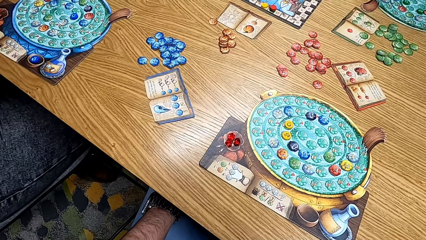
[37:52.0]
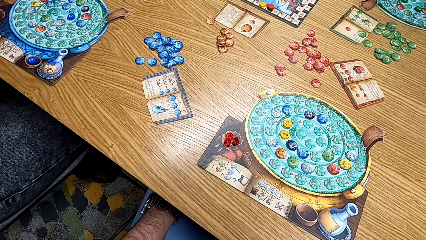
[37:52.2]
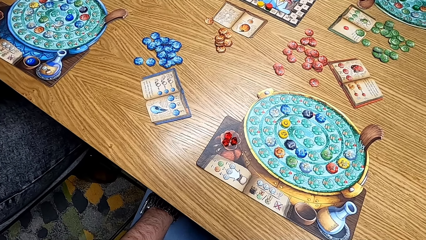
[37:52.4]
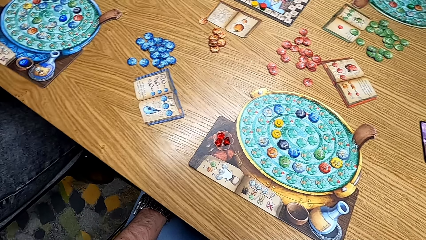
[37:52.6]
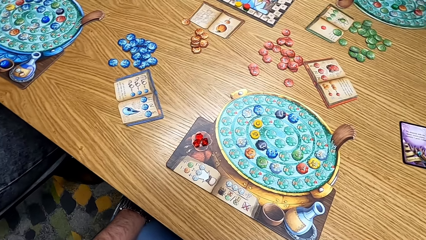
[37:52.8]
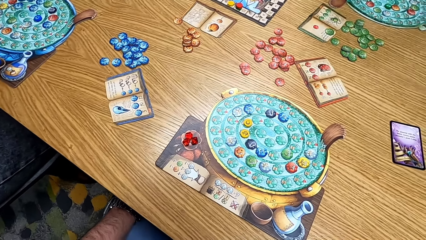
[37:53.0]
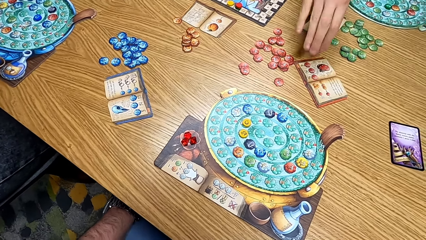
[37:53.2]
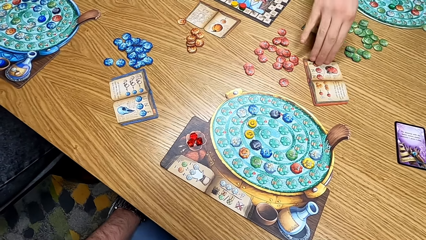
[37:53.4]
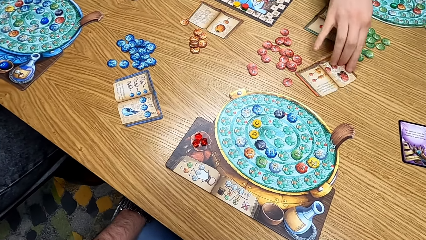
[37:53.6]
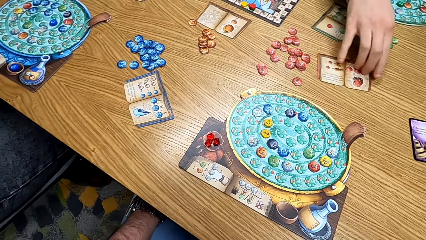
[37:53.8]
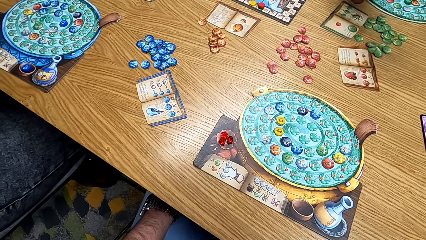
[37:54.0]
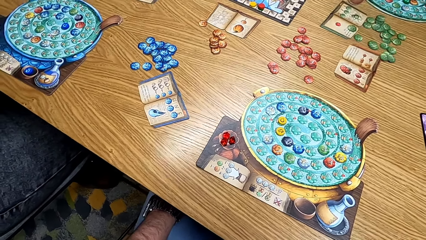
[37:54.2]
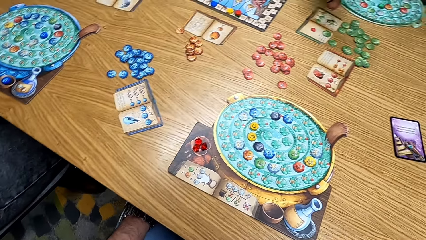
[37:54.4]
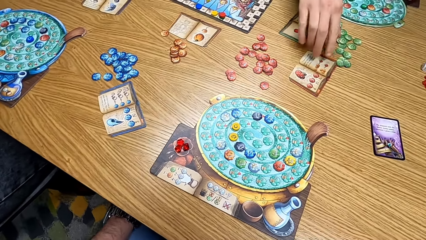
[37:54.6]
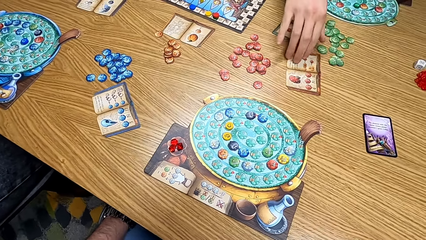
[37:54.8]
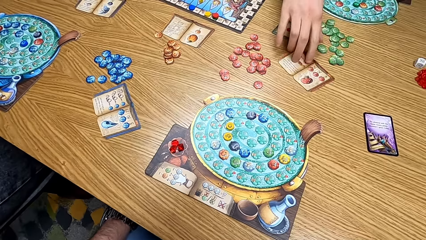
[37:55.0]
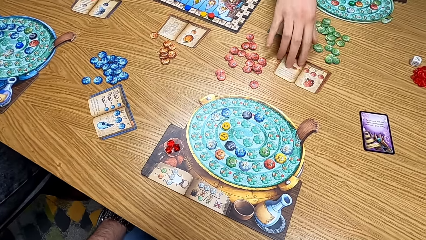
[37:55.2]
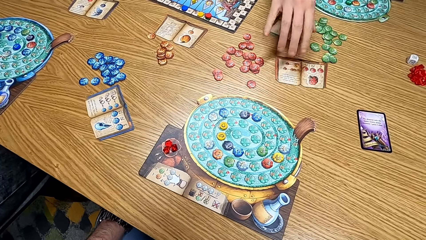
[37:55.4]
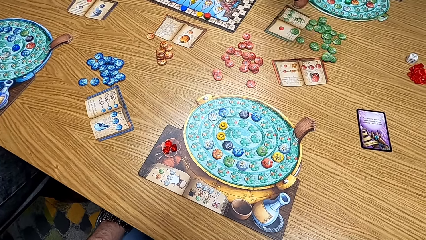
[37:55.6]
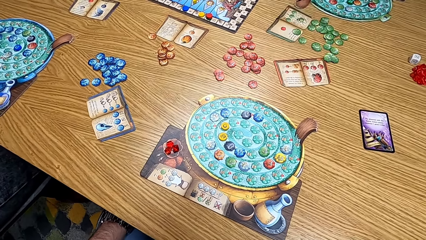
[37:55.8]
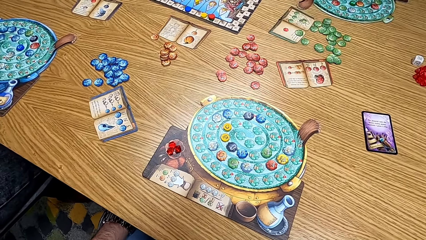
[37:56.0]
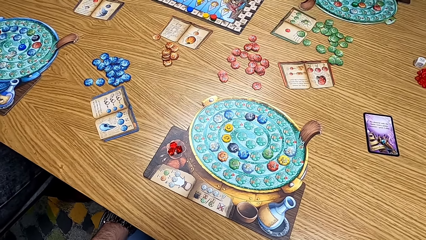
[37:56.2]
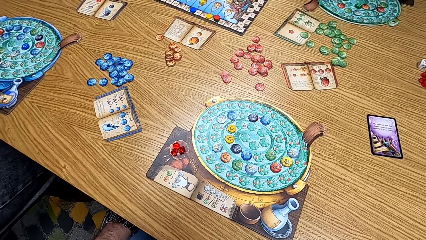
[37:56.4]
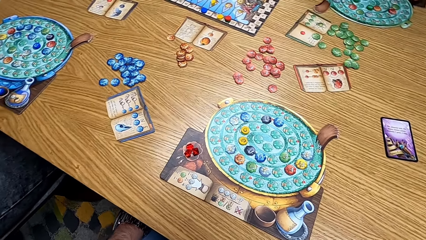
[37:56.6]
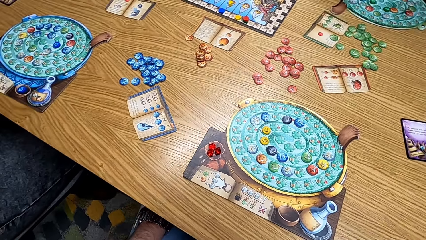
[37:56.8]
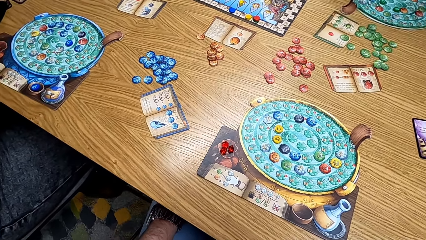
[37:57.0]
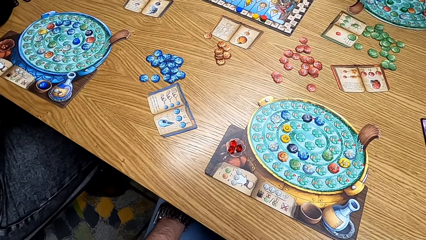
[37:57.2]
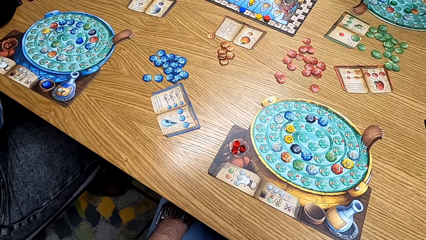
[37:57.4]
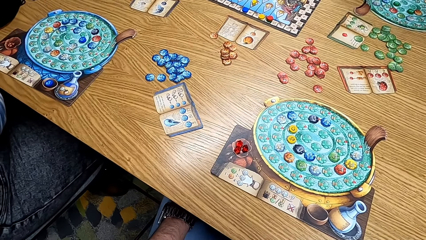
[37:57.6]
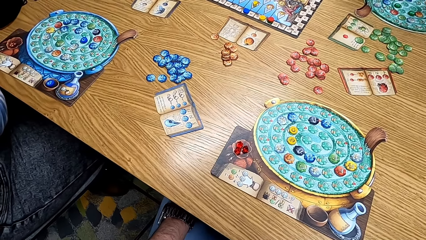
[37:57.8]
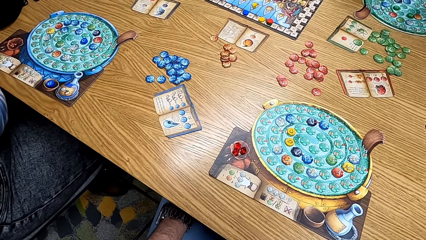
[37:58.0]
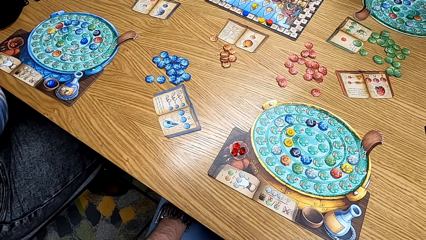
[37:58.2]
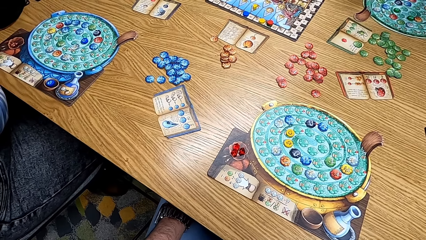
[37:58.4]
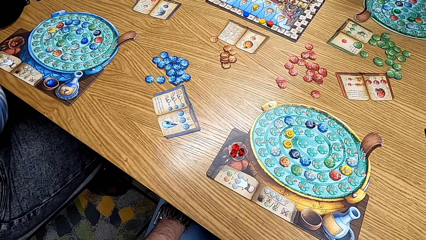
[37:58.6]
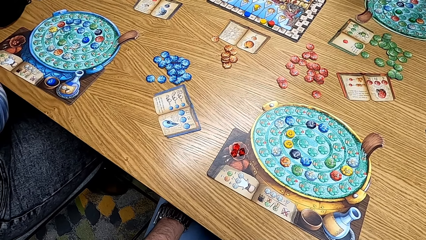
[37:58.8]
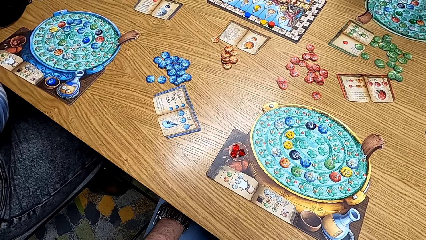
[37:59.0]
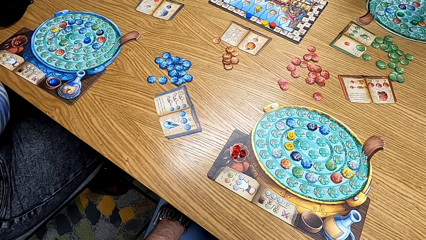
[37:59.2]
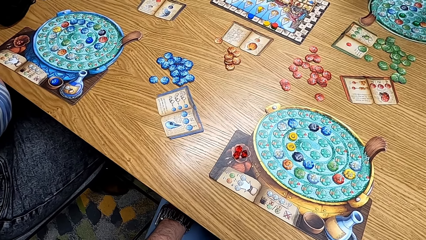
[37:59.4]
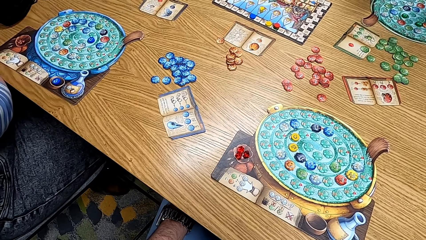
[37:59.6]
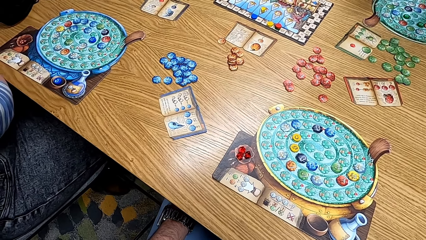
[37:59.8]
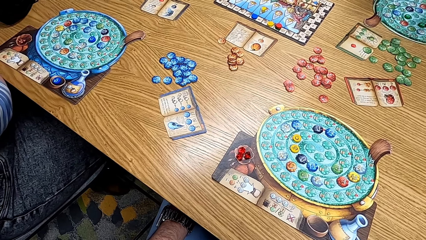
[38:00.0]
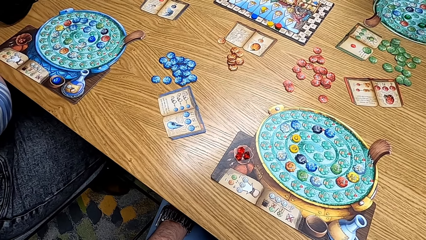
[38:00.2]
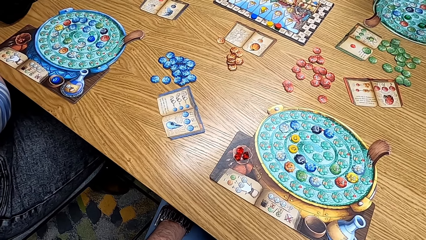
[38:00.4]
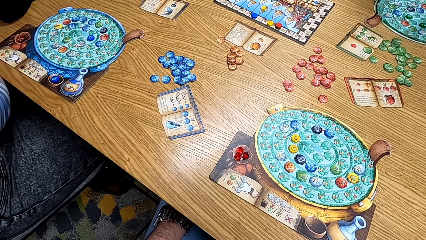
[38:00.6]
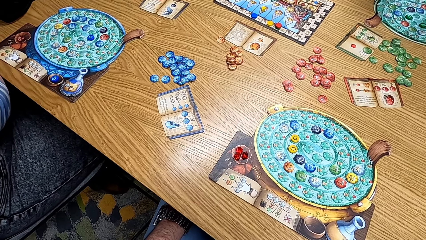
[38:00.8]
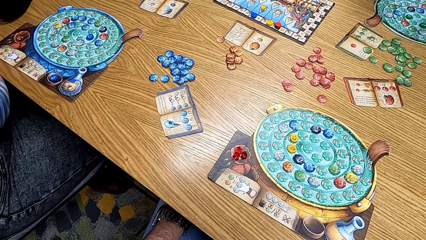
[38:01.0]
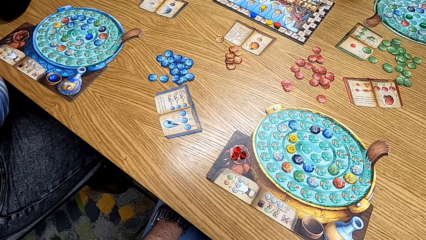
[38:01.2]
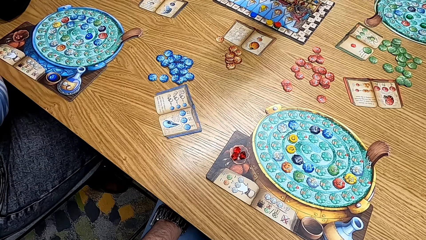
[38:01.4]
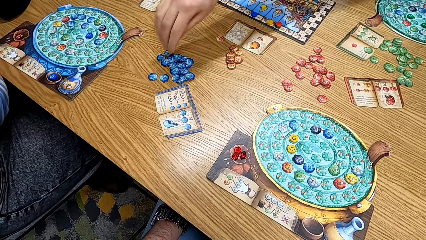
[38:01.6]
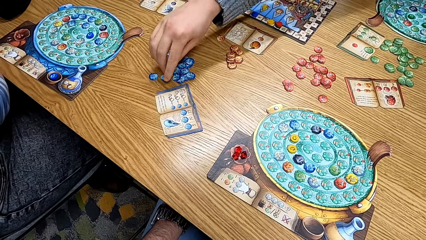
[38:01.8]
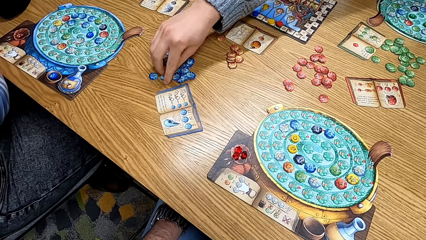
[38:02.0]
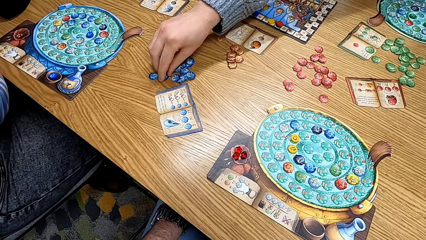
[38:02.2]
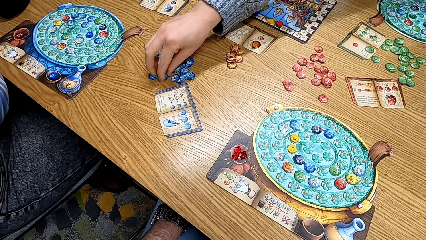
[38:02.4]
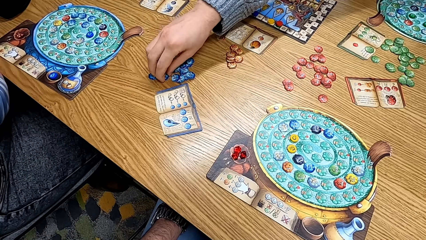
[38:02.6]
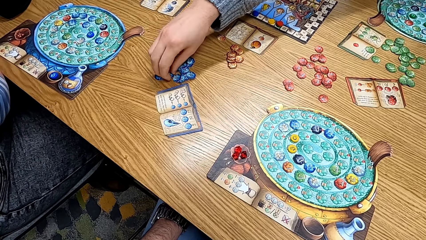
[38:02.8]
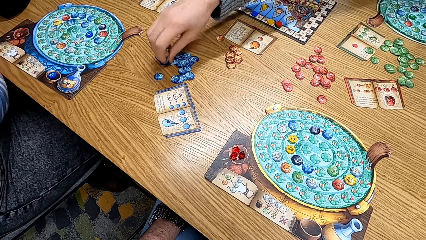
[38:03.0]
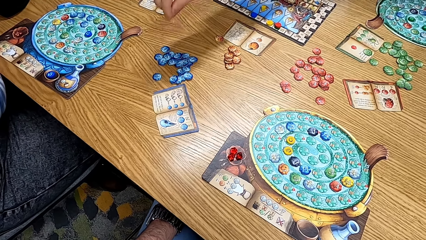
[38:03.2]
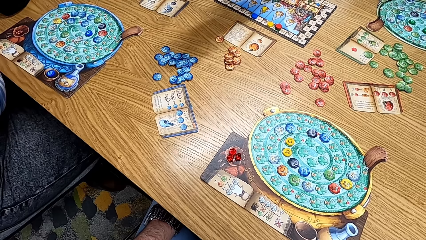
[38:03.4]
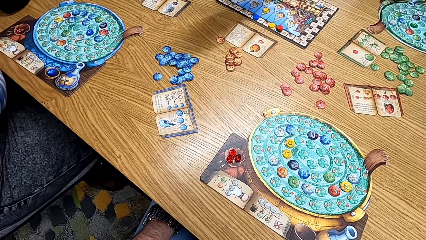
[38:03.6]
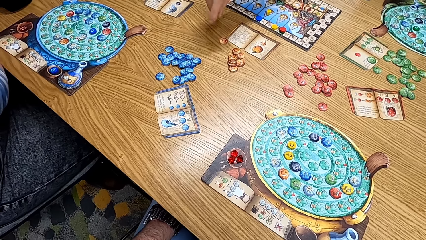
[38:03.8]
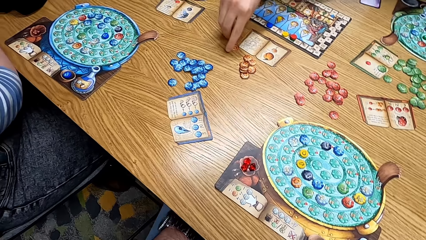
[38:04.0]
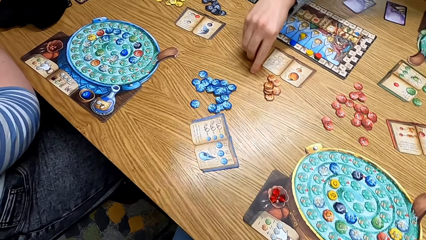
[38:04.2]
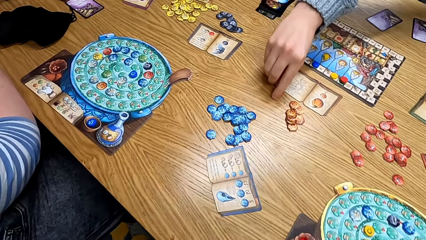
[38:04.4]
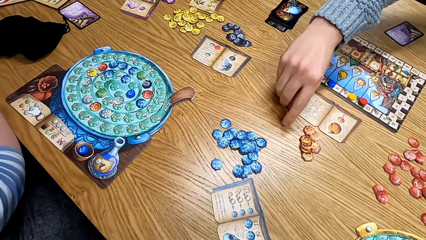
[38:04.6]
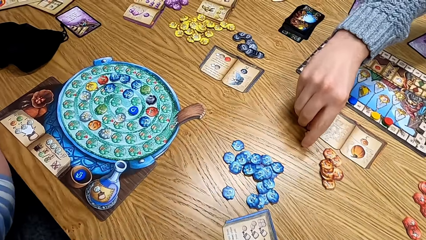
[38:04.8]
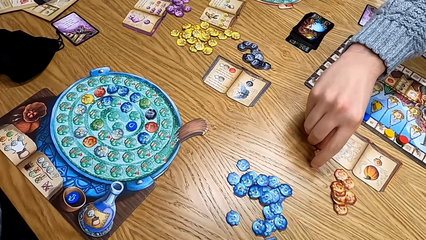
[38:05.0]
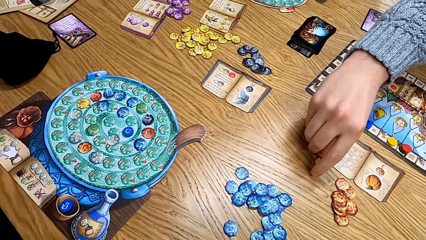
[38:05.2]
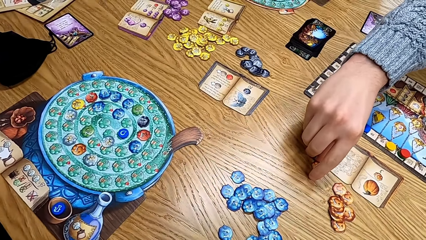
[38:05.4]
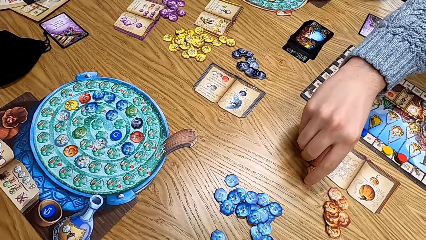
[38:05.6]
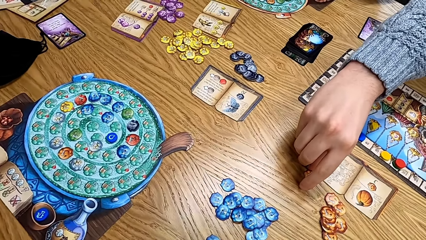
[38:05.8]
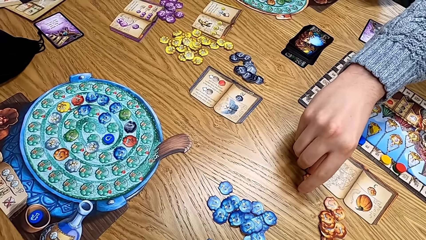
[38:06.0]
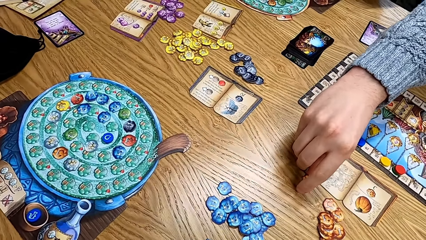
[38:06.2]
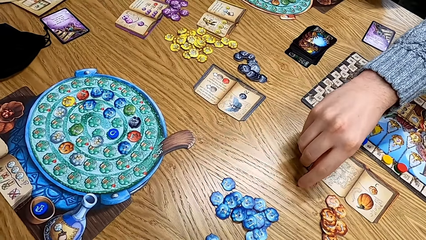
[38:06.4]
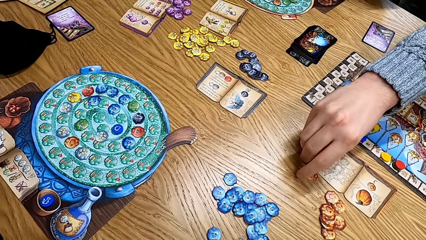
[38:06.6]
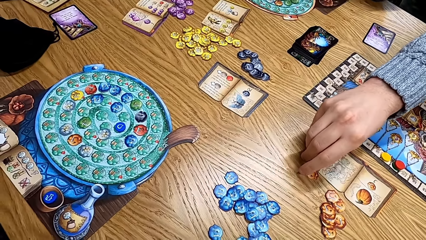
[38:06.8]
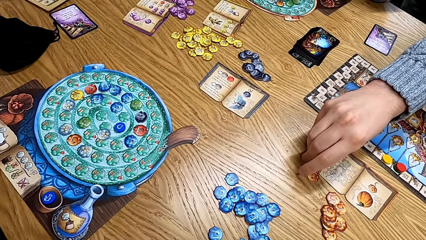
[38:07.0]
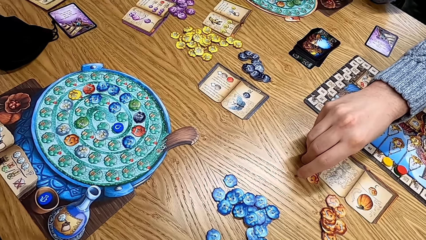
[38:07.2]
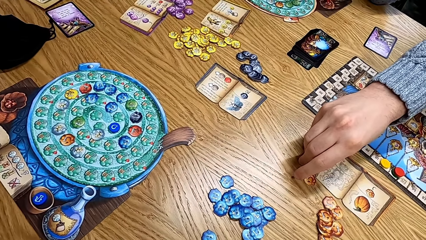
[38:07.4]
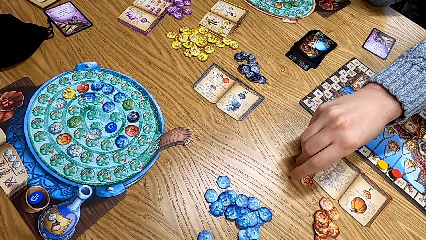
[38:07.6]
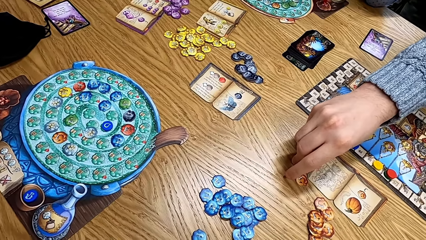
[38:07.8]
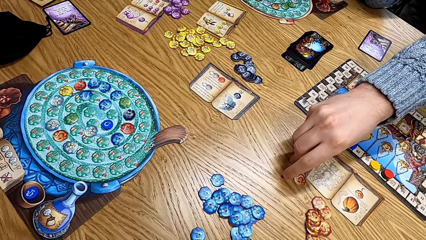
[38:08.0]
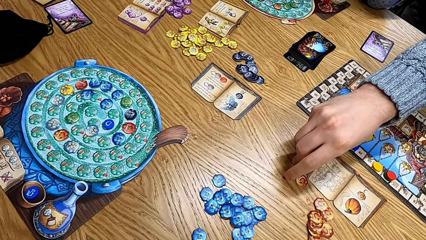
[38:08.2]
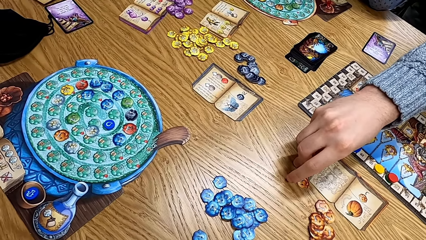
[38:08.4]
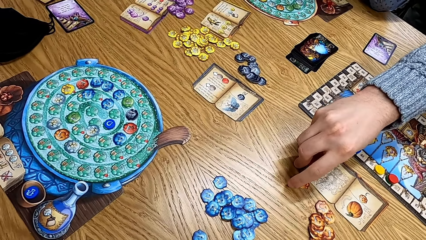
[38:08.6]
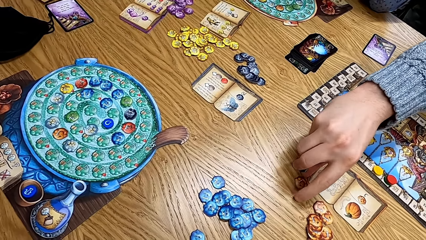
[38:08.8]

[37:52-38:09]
A man turns the red ingredient book. The man turns the red ingredient book again. The camera wearer looks at the table. A lady takes a blue chip from the table. The man picks up something. The lady holds an orange chip from the table. The camera wearer looks at the table.
